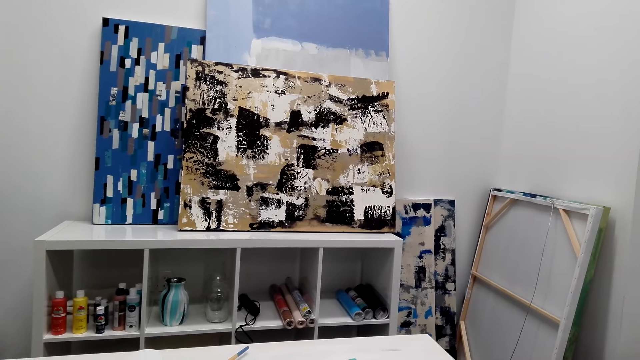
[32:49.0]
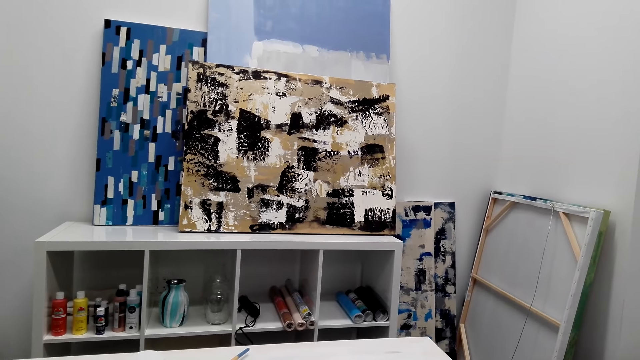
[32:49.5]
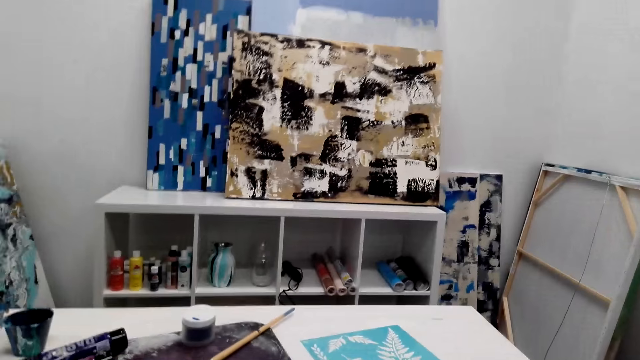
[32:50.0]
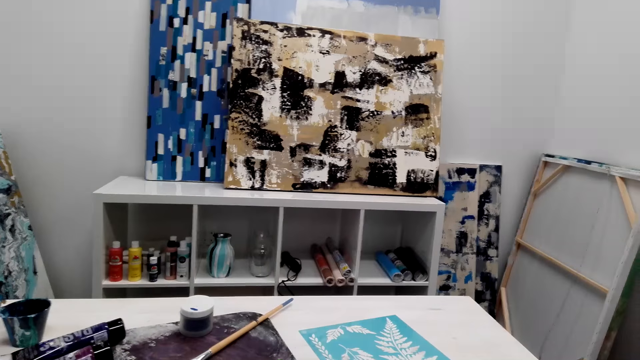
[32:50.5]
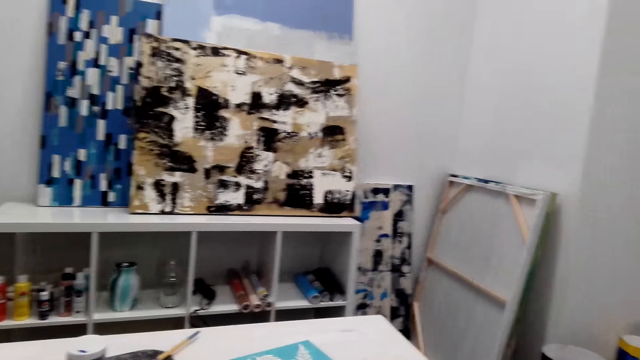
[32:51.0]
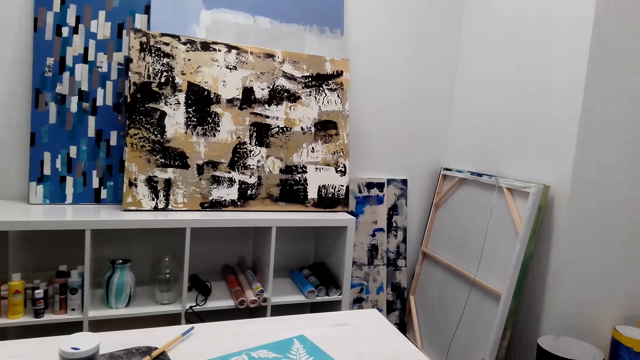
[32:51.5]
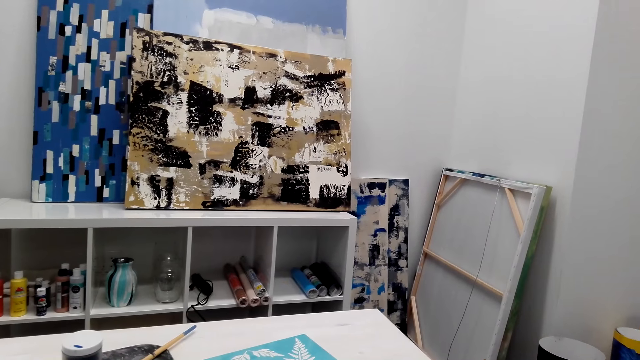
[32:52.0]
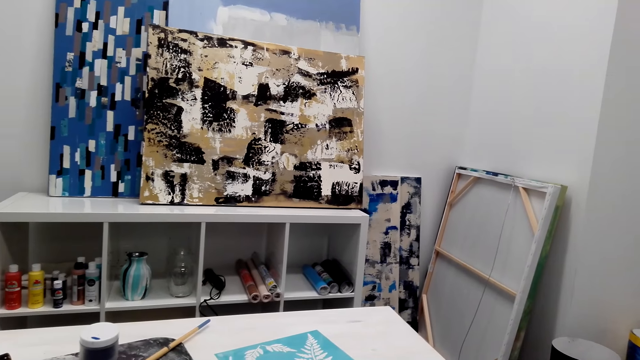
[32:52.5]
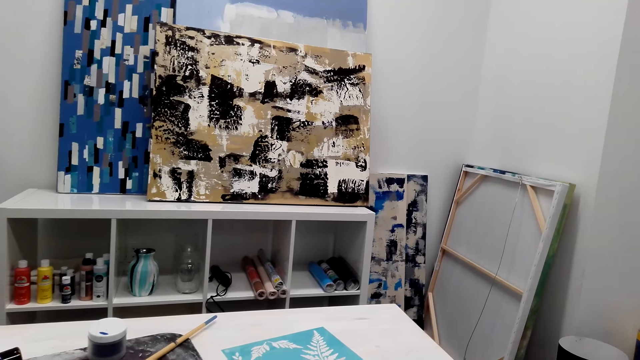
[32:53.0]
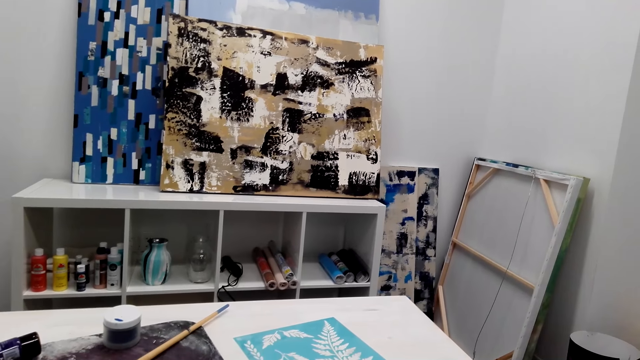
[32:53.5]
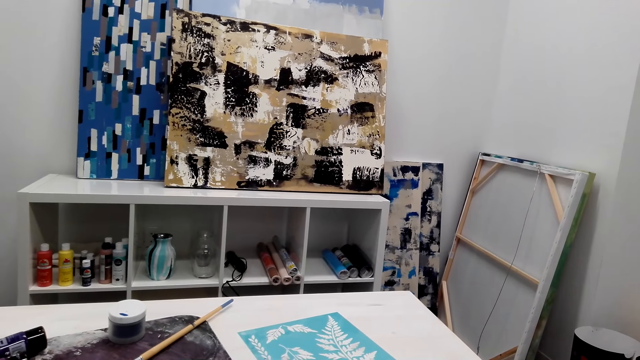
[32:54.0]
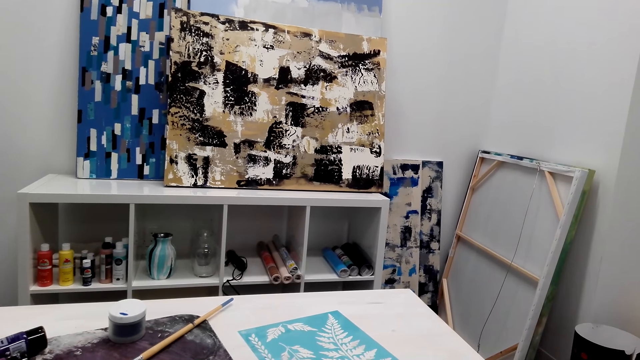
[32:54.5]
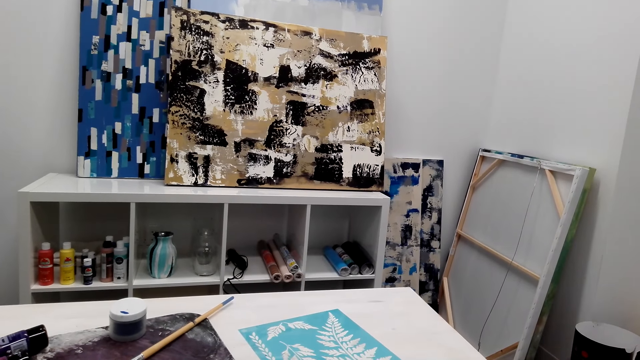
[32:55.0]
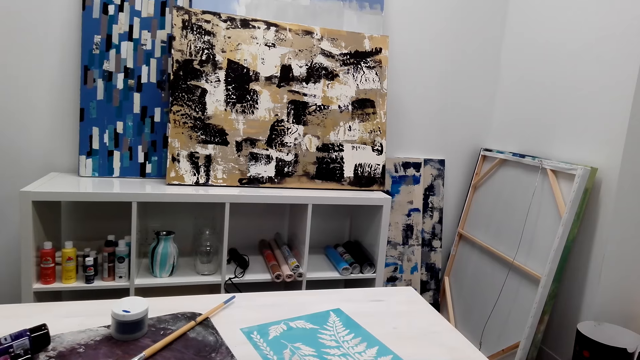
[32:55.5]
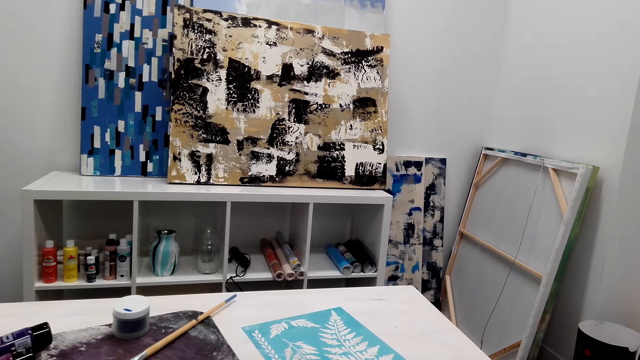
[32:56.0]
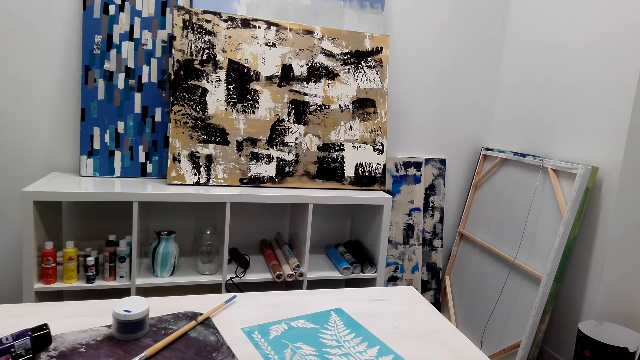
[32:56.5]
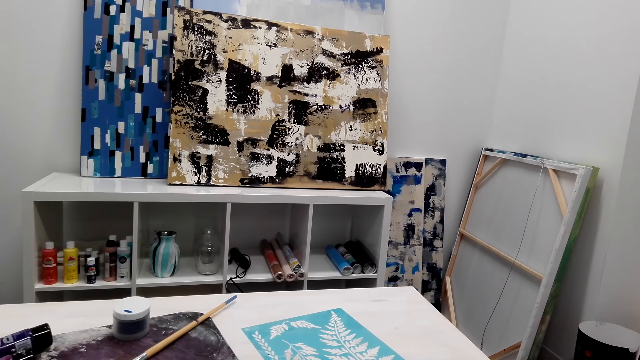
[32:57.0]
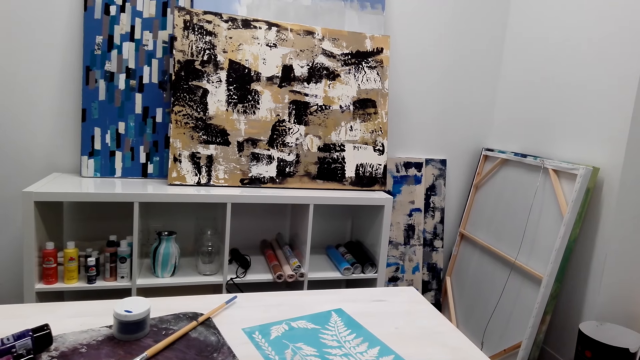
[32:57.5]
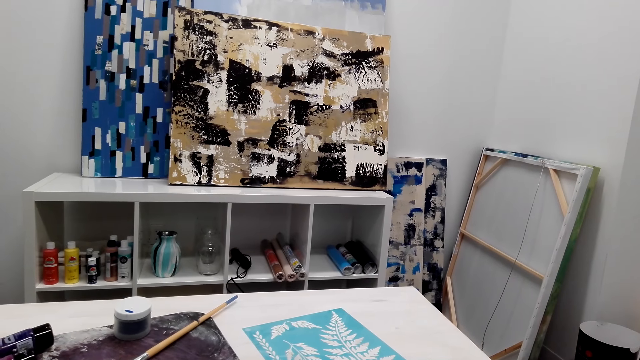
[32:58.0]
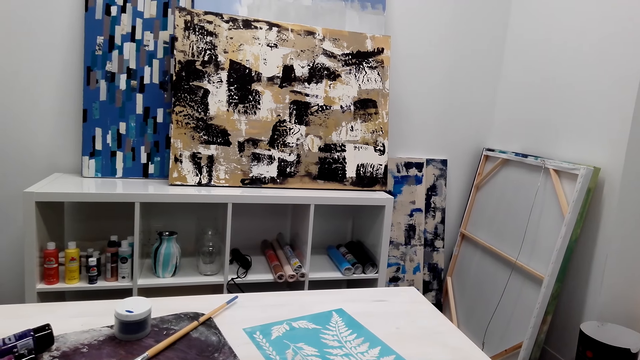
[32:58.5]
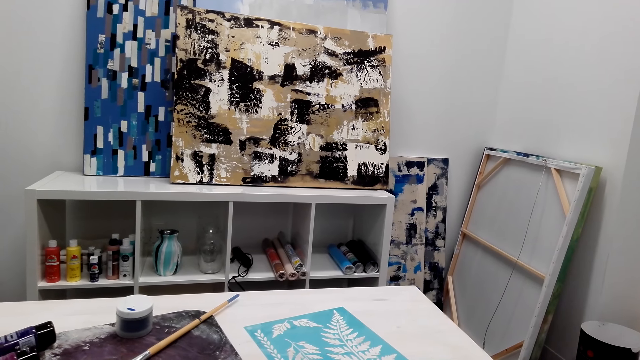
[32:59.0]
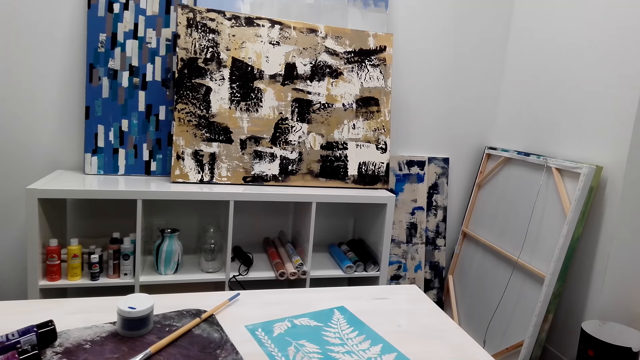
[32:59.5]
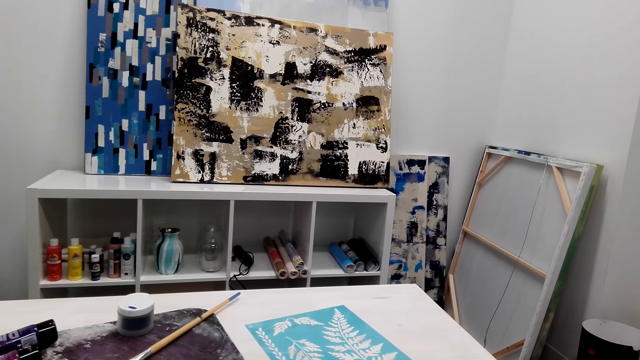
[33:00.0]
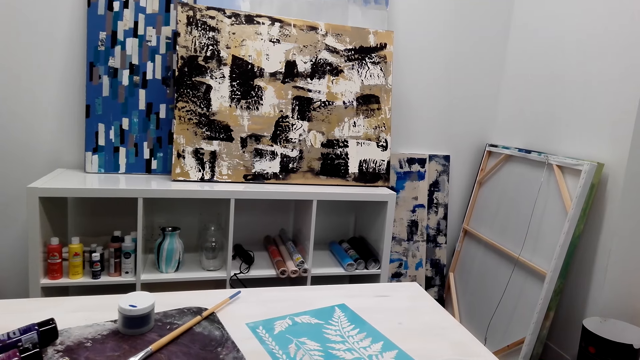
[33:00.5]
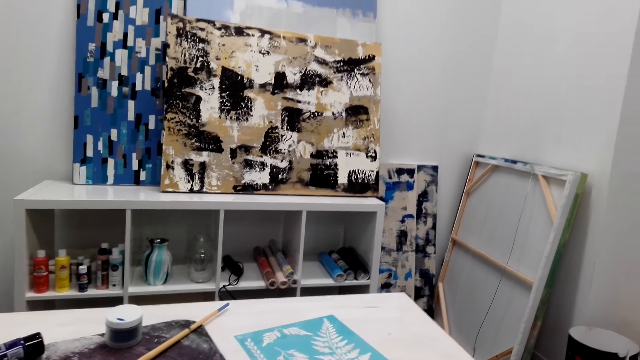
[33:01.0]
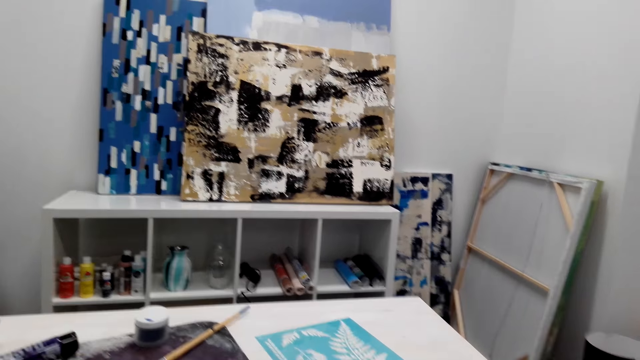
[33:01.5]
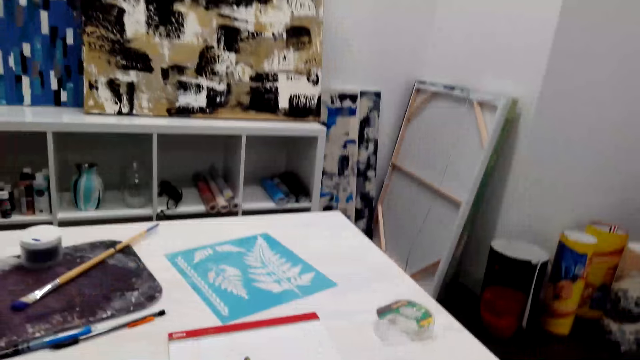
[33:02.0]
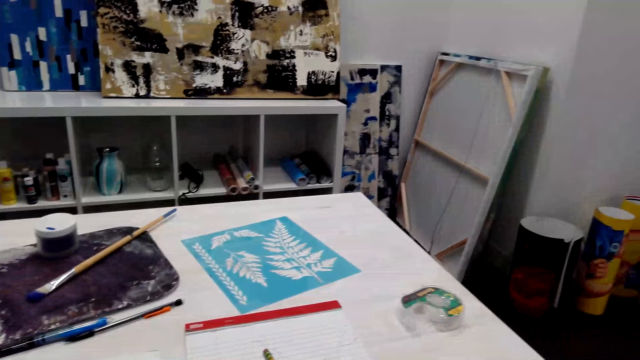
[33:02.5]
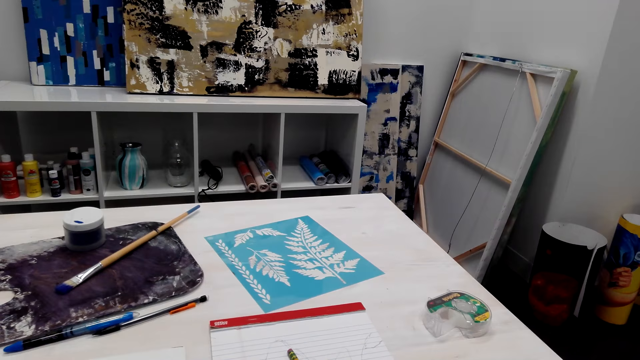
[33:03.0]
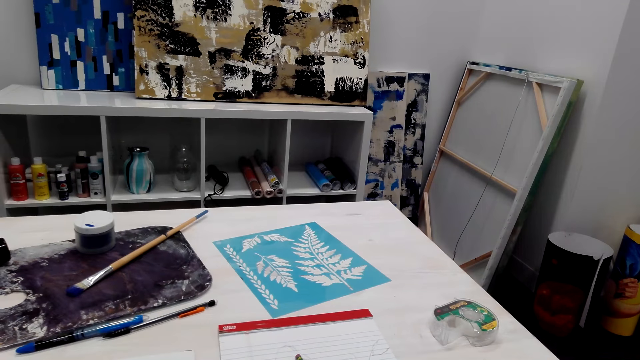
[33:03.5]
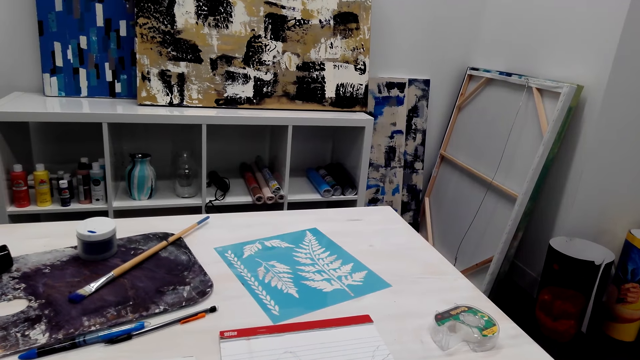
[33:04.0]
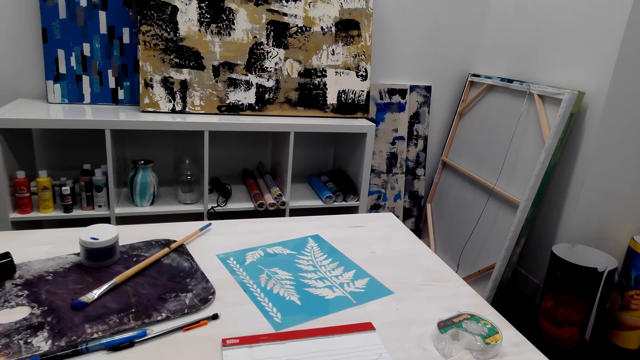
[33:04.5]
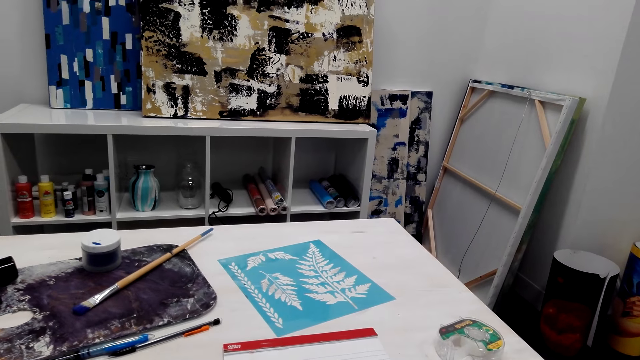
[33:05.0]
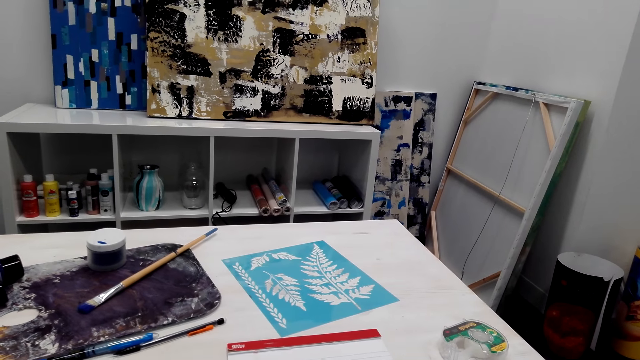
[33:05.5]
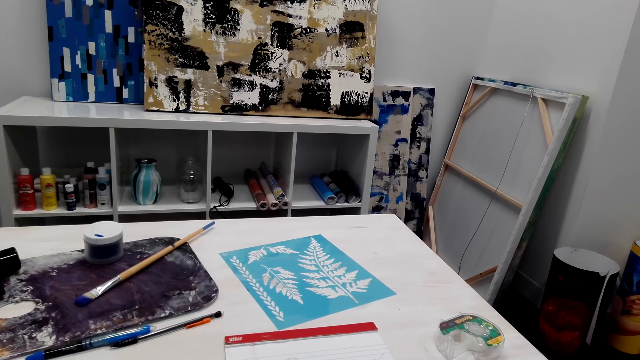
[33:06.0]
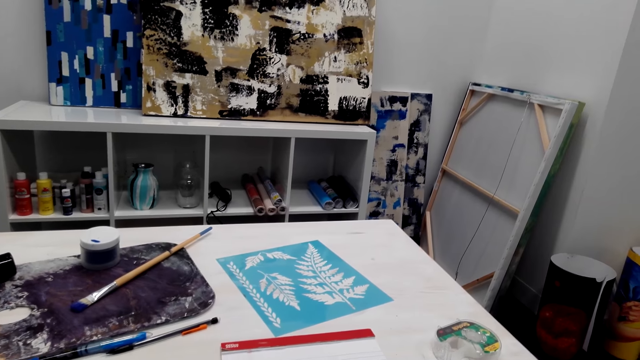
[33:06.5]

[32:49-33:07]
The camera wearer talks with a person through the phone. The person talks with the camera wearer through the phone.

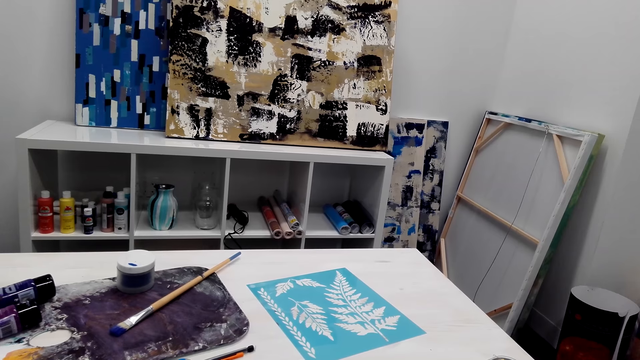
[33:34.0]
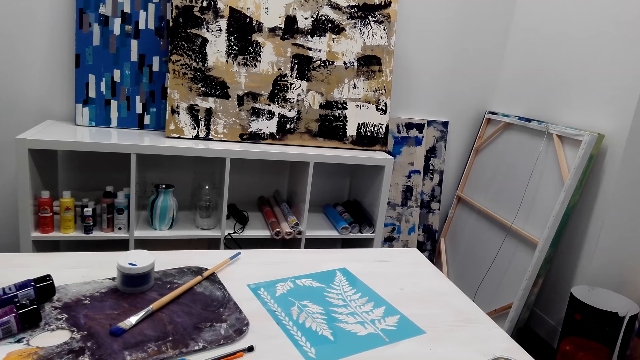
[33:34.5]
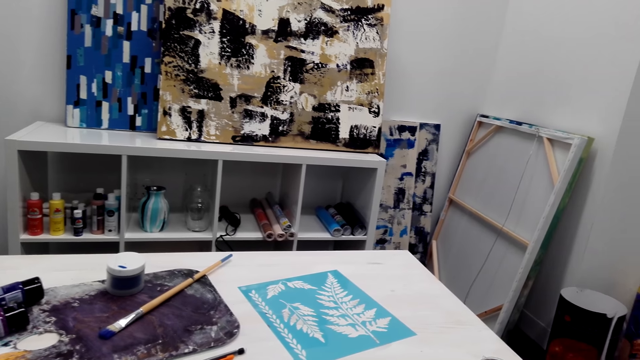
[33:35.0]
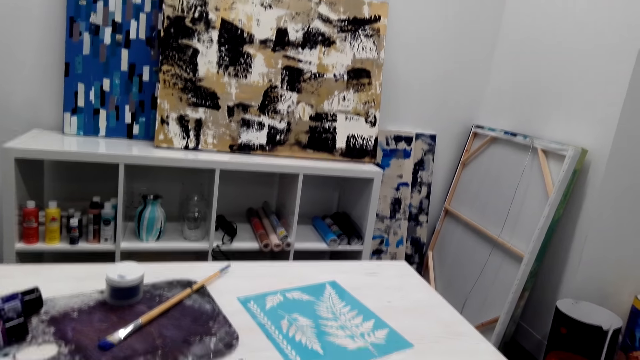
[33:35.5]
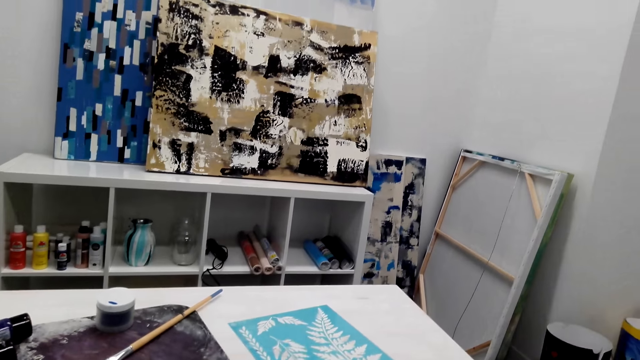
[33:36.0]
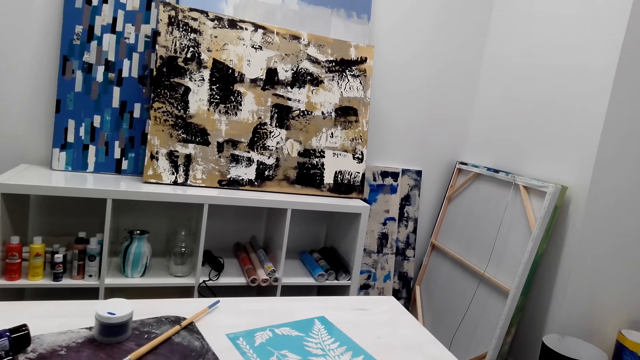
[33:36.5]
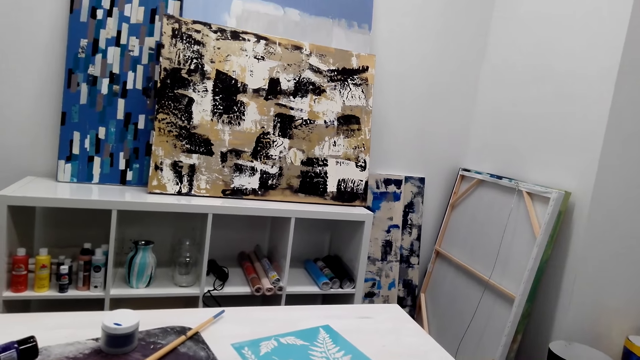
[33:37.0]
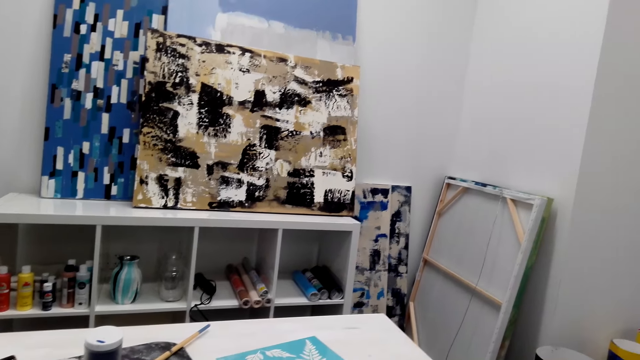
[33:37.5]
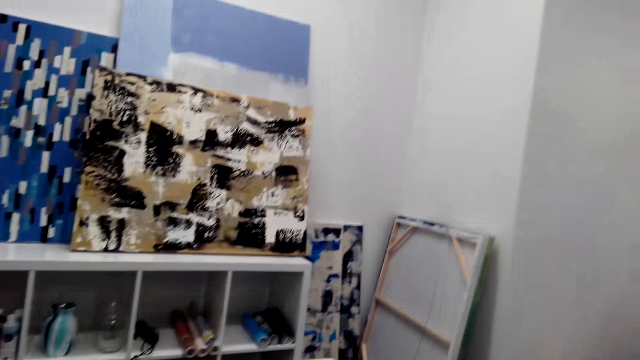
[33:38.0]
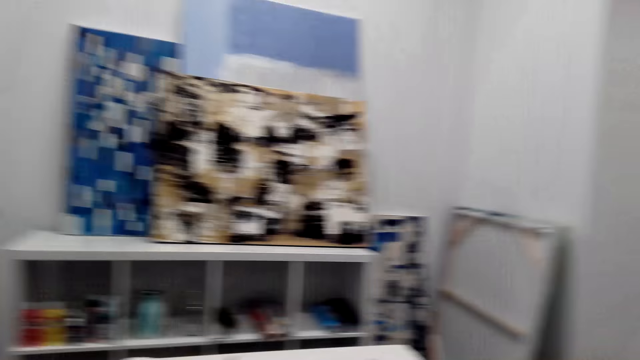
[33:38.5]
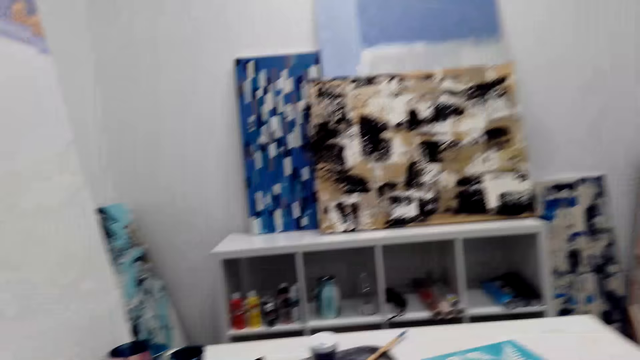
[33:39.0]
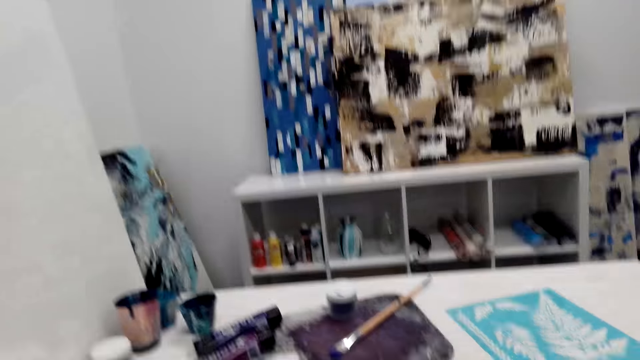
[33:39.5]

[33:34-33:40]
The camera wearer talks with a person through the phone. They laugh.
